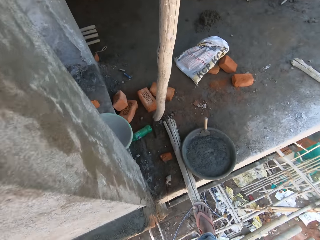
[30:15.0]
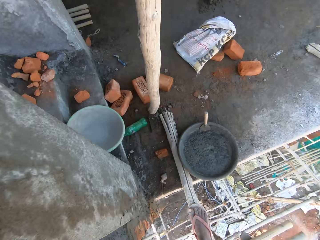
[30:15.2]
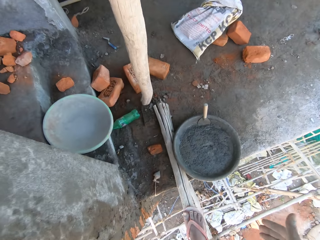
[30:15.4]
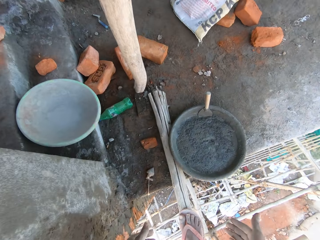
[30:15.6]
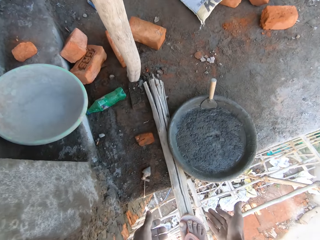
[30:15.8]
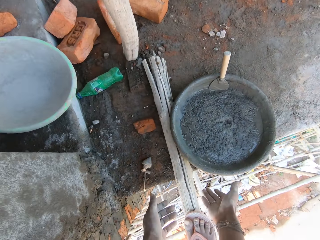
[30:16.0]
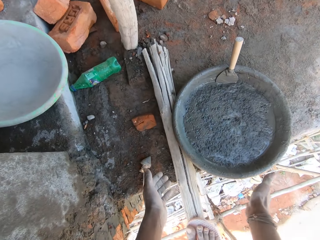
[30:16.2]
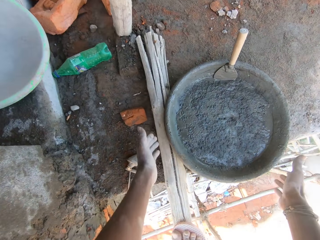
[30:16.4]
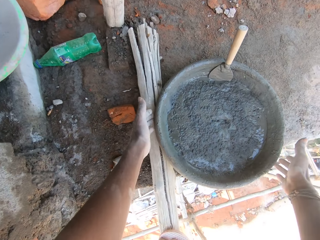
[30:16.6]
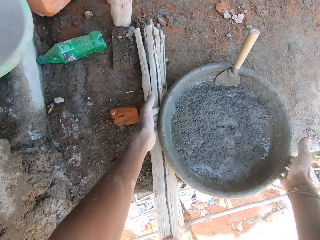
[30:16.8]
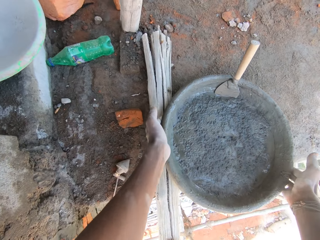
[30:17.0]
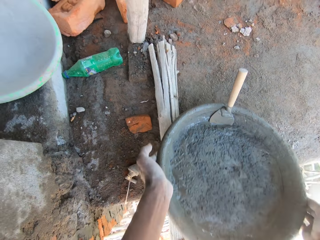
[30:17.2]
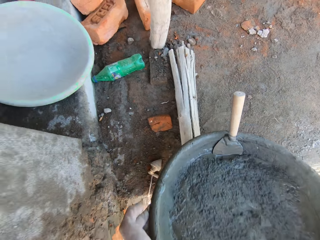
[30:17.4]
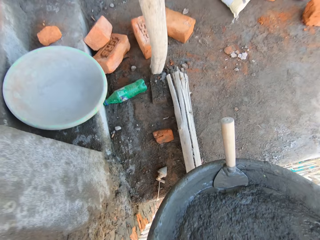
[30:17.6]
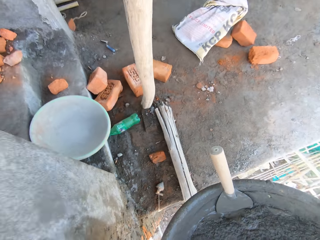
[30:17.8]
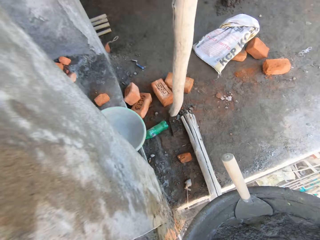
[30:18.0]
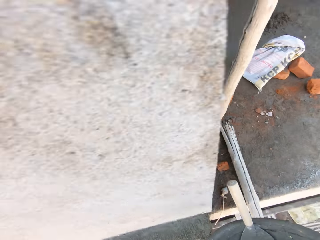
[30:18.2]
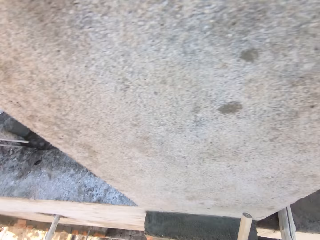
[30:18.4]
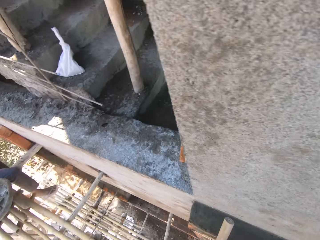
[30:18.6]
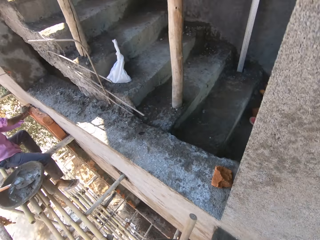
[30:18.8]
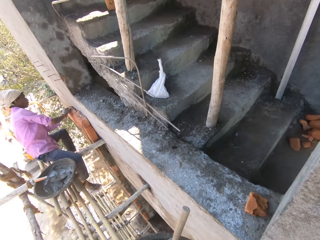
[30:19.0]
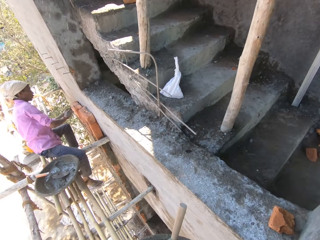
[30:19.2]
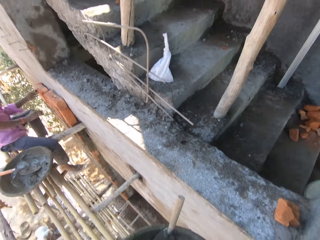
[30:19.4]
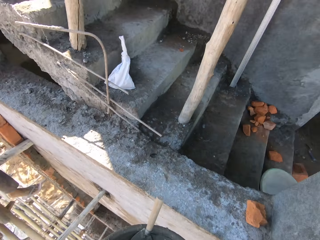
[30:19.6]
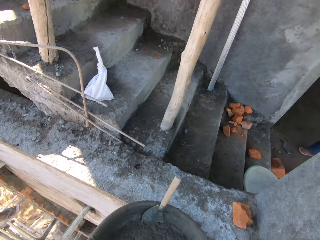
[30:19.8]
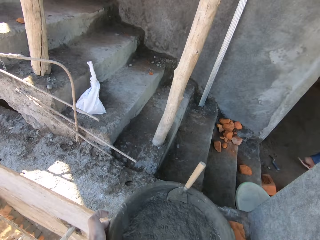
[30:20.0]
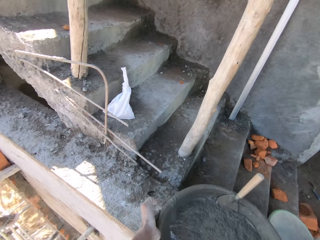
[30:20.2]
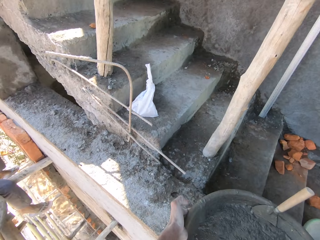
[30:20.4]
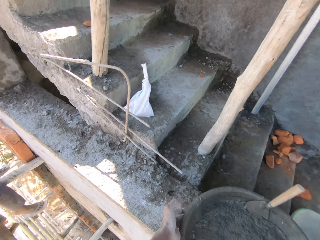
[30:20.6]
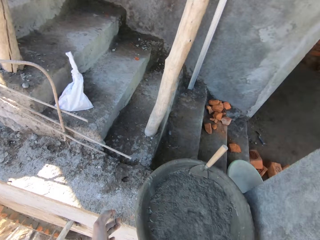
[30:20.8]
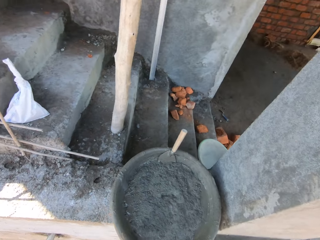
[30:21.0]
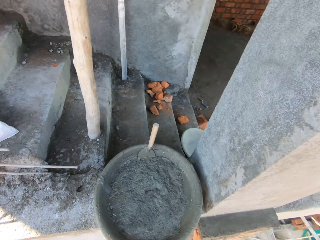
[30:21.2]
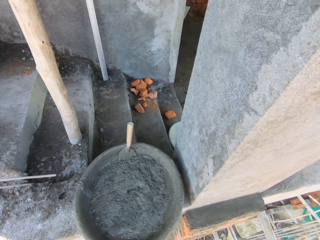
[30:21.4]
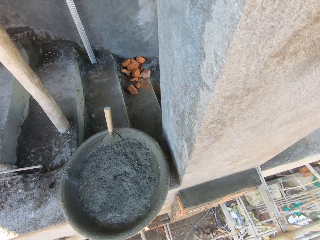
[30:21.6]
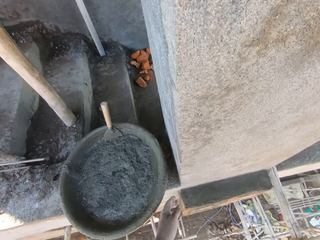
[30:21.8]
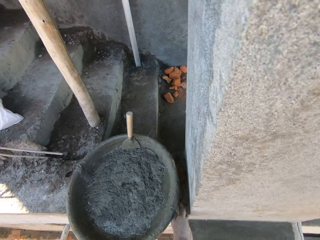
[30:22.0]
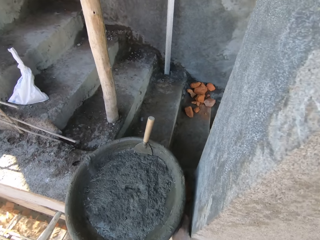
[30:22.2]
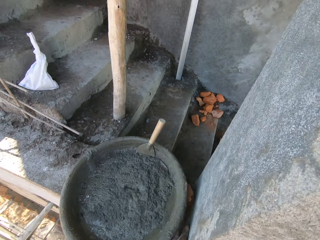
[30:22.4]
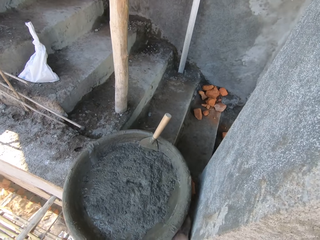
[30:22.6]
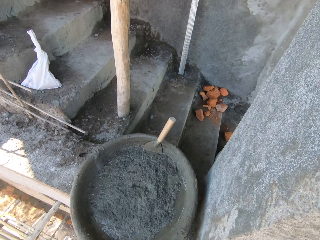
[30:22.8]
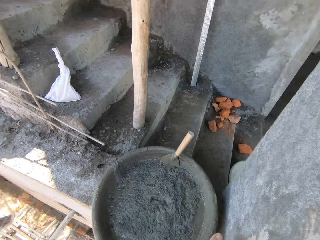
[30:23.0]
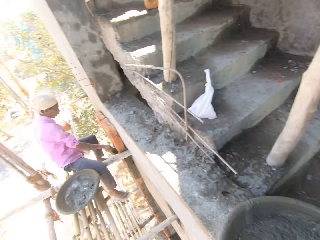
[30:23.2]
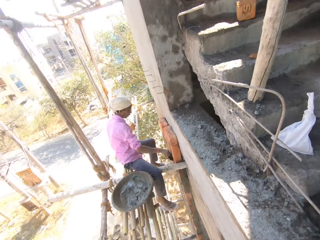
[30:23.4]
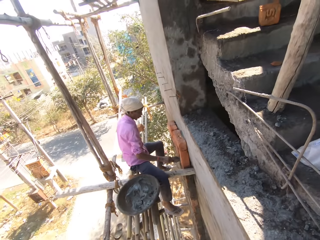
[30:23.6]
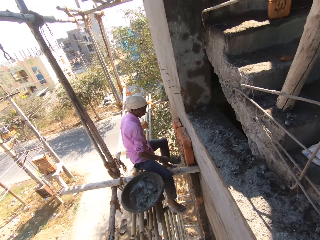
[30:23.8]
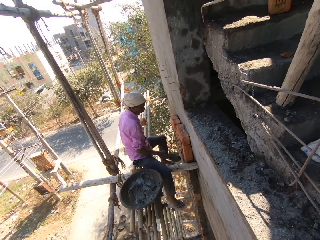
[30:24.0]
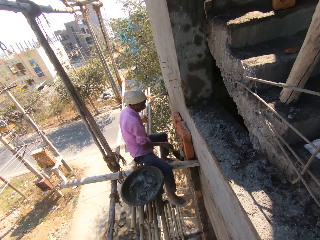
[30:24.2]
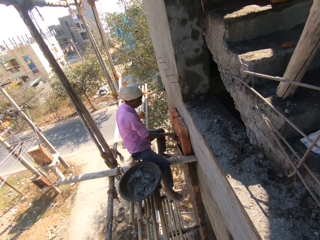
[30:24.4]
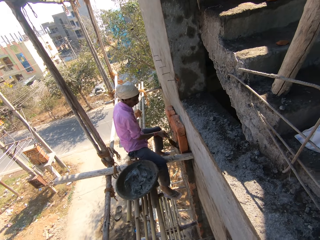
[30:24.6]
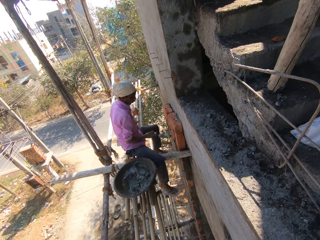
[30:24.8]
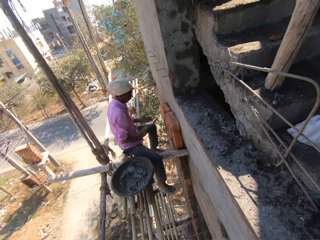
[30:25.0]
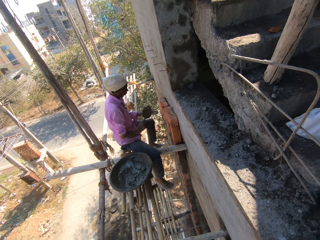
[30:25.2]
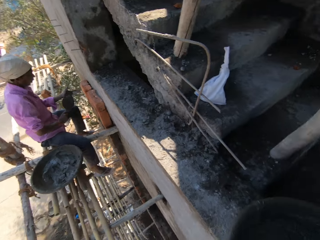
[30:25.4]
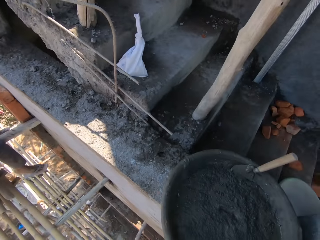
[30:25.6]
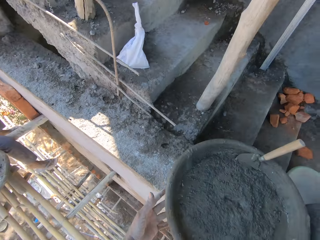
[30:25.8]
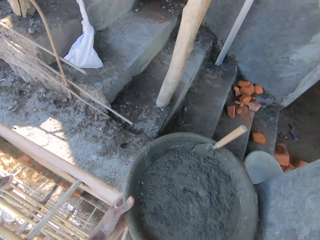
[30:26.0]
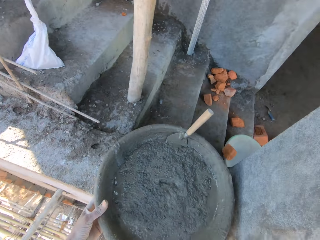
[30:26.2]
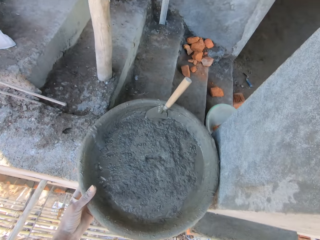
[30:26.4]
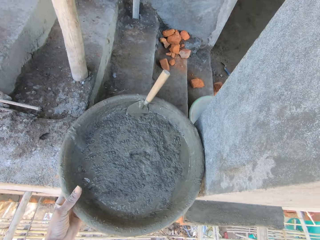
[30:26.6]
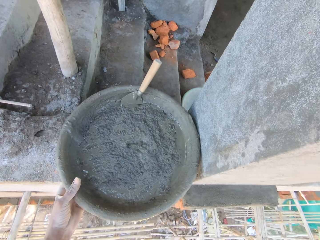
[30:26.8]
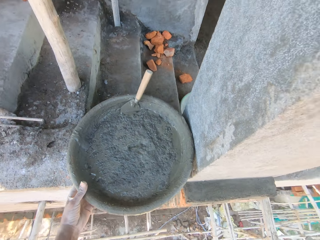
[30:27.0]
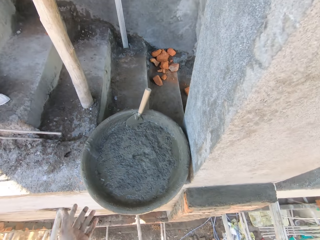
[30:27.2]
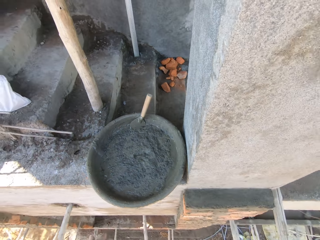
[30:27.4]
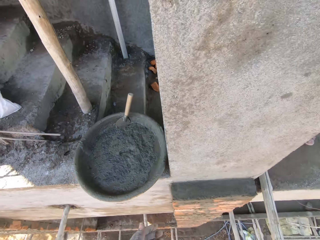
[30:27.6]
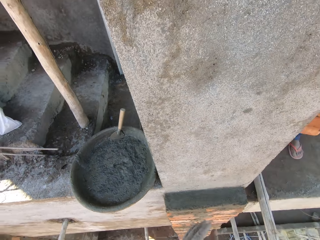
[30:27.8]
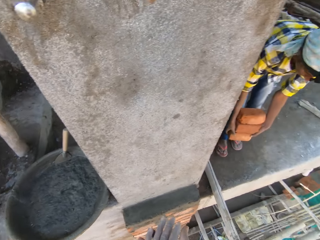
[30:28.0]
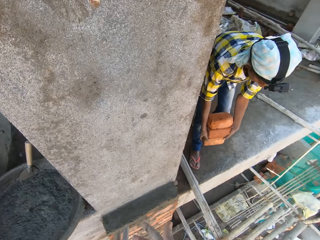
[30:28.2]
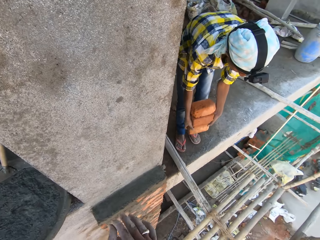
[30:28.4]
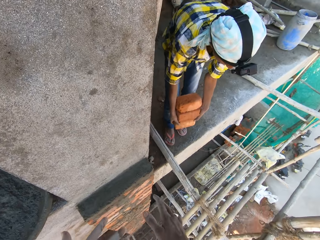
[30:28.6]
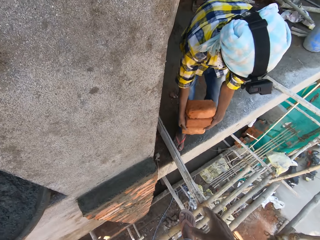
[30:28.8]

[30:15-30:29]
The camera wearer picks up the pot or cement pan. He carries the cement pan on the ground with both hands. He drops the cement pan in his hands on the wall. A man plasters mortar on the bricks on the wall. The camera wearer looks around. He adjusts the cement pan on the wall with his left hand.

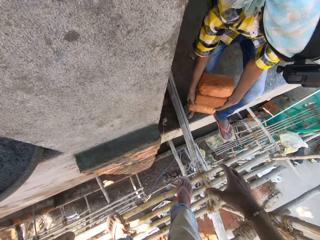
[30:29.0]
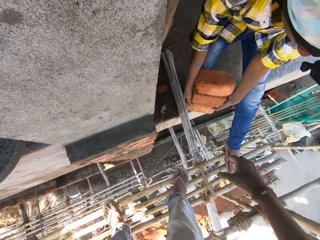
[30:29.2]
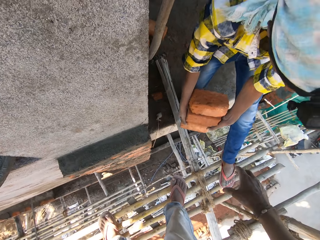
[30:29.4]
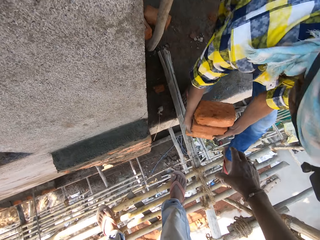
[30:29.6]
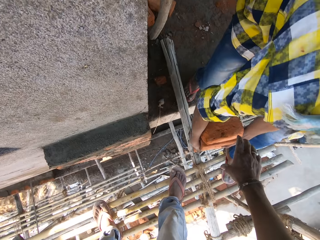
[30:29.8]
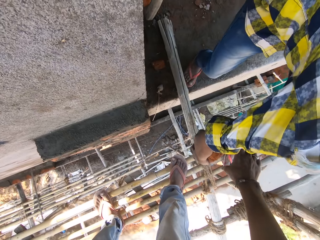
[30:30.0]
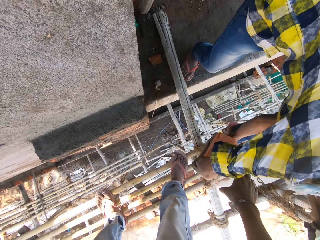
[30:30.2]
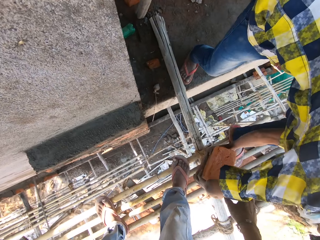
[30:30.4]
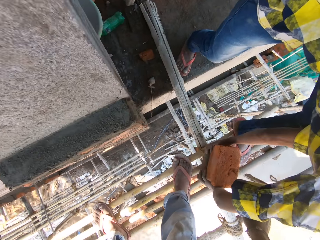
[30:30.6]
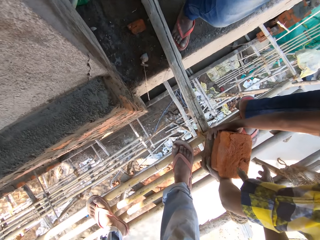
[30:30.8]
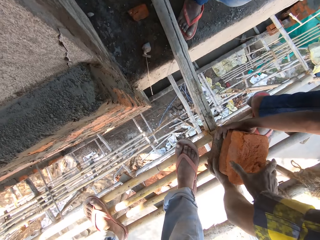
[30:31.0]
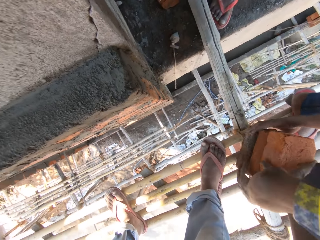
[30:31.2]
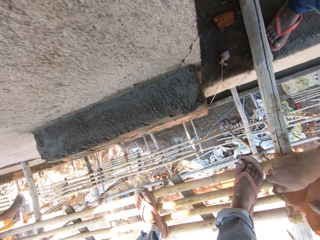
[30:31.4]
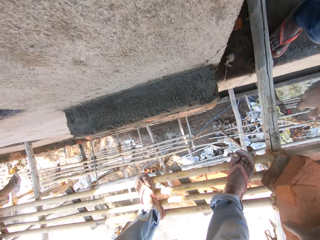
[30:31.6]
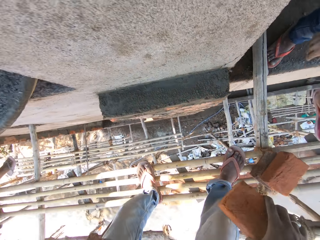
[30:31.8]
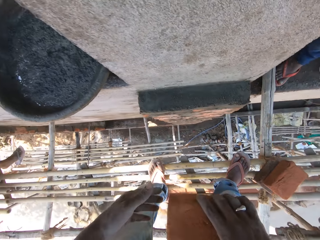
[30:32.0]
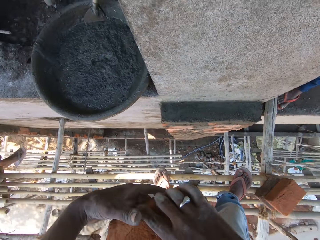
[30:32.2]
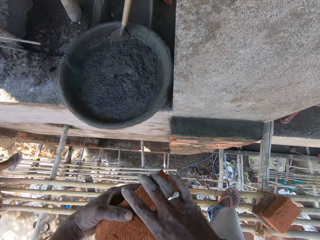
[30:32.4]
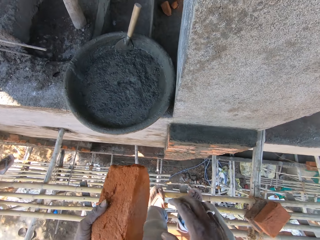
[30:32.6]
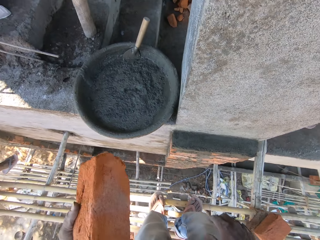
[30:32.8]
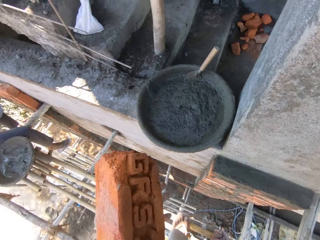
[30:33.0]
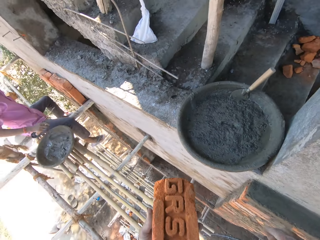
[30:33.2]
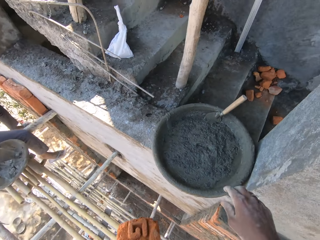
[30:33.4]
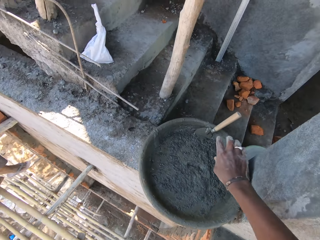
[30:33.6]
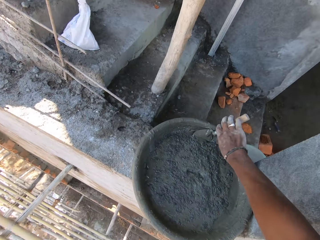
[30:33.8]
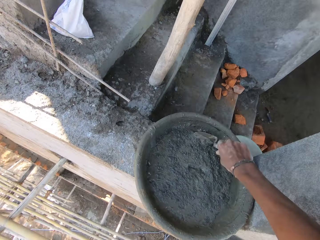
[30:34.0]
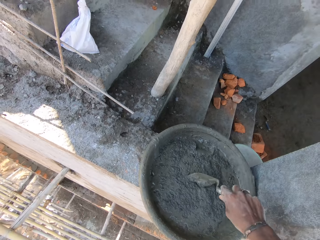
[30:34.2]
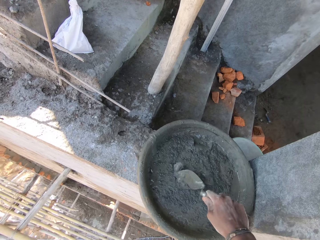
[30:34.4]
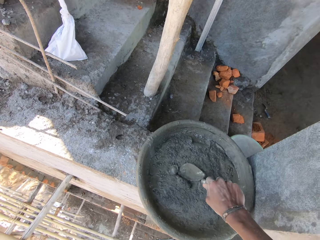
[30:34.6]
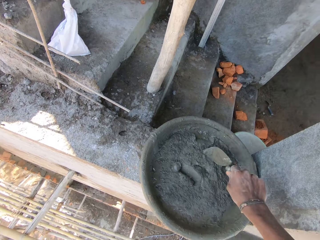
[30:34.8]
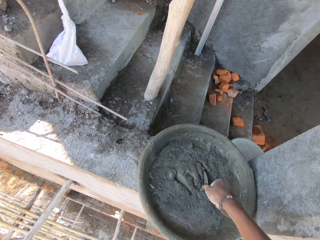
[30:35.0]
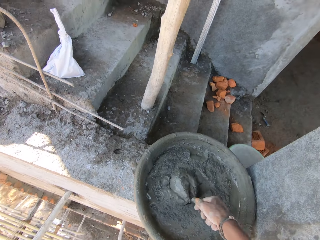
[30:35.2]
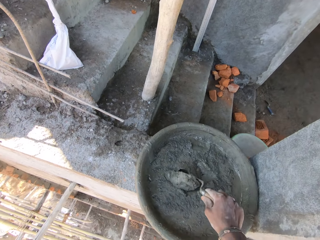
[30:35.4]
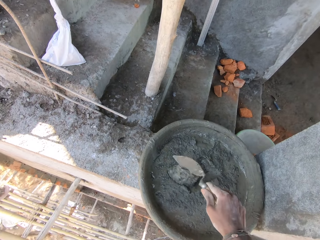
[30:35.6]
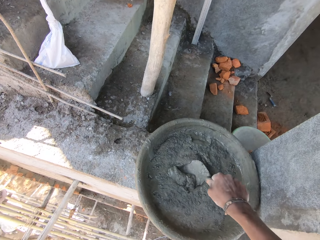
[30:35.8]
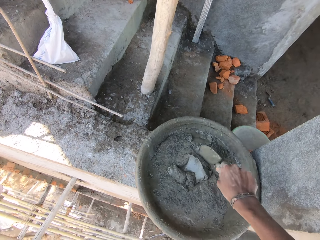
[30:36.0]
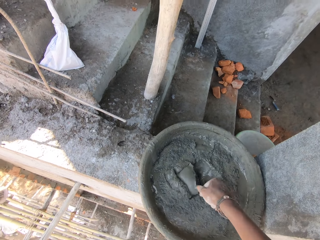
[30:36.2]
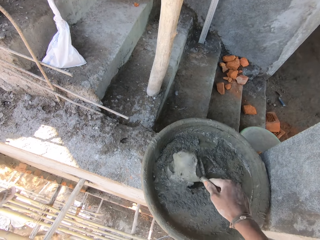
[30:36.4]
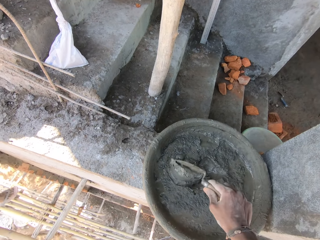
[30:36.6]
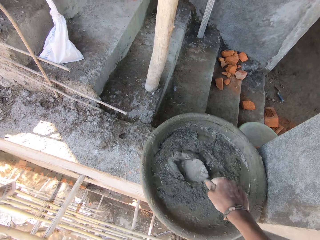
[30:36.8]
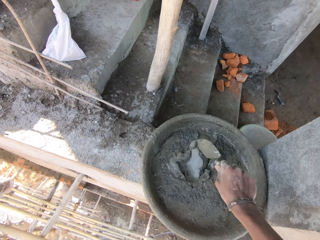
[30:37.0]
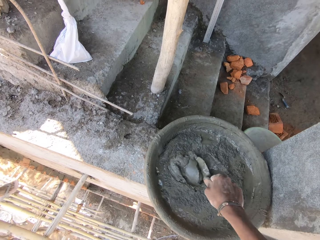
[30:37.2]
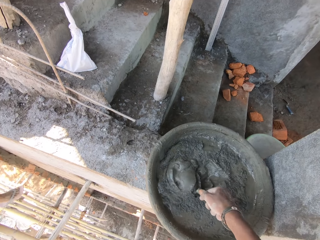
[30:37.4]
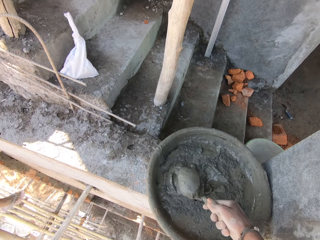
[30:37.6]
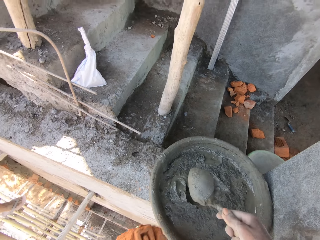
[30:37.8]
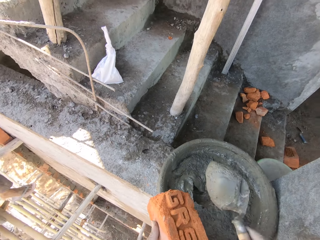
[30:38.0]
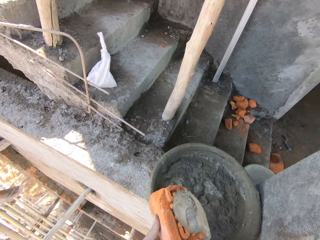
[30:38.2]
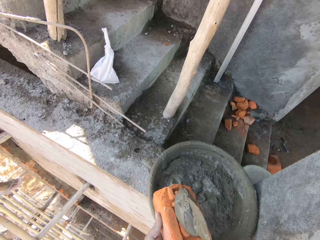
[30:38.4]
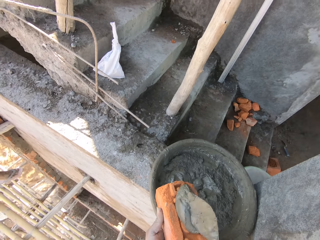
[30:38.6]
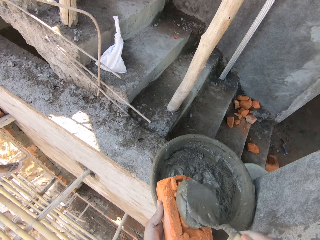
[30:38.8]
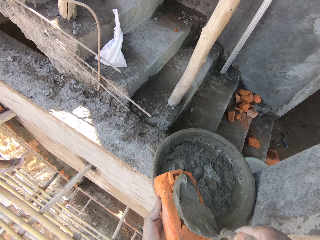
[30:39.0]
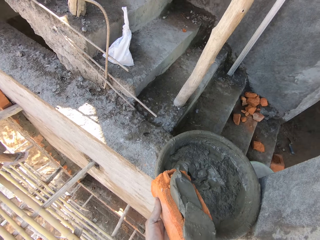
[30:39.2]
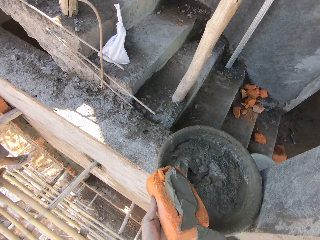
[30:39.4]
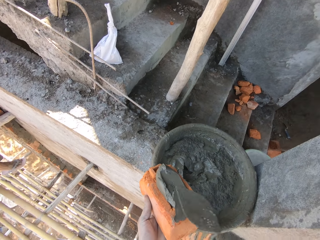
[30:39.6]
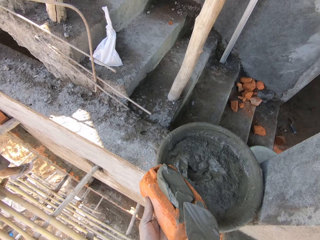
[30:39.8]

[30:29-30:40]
A man drops bricks in his hands on the bamboo. The camera wearer takes a brick from the bricks on the bamboo with his right hand. He transfers the brick from his right hand to his left hand. He picks up the trowel. He mixes the cement and water in the cement pan with the trowel in his right hand. He puts mortar on the brick from the cement pan with the trowel in his right hand.
